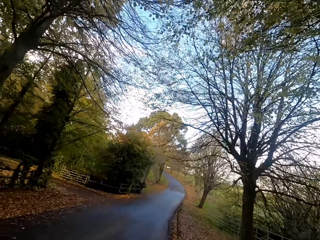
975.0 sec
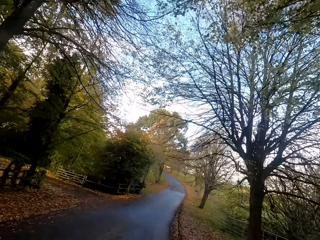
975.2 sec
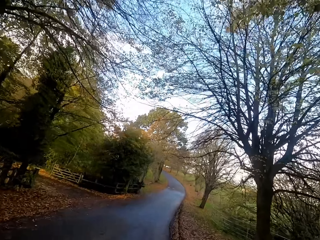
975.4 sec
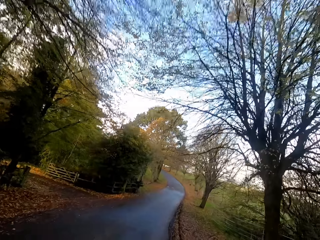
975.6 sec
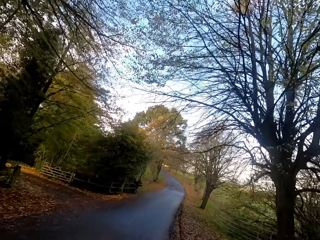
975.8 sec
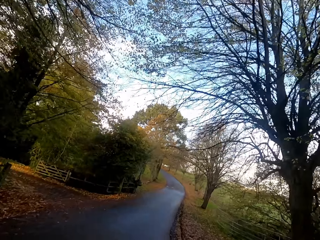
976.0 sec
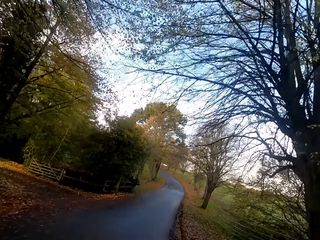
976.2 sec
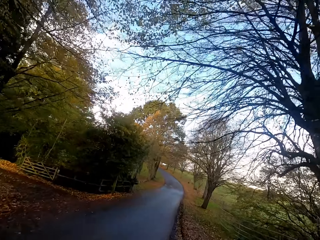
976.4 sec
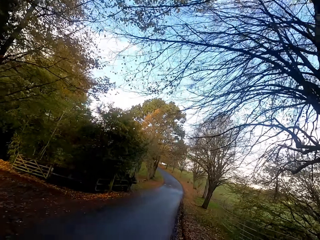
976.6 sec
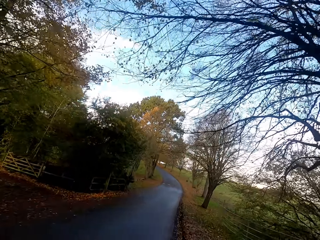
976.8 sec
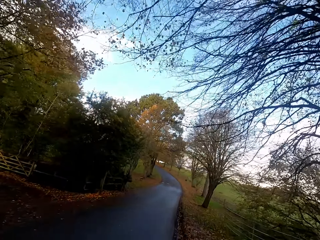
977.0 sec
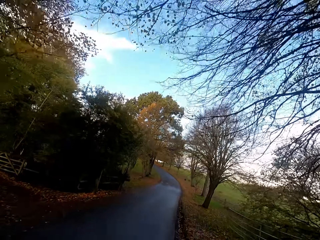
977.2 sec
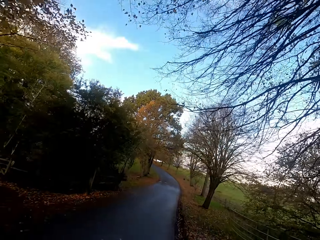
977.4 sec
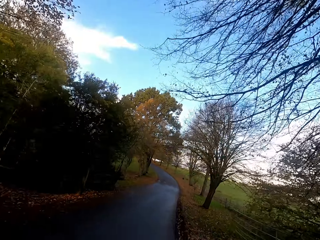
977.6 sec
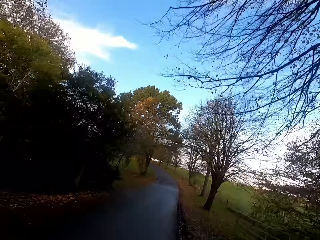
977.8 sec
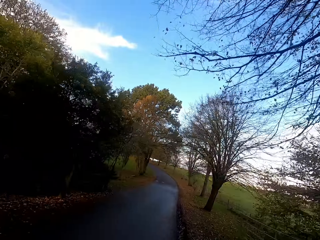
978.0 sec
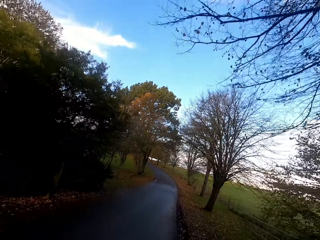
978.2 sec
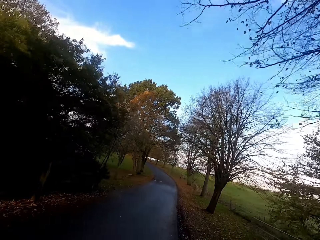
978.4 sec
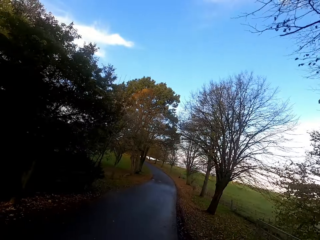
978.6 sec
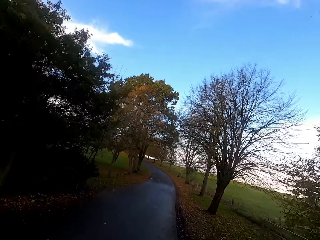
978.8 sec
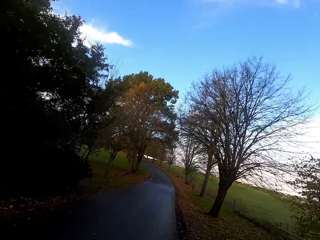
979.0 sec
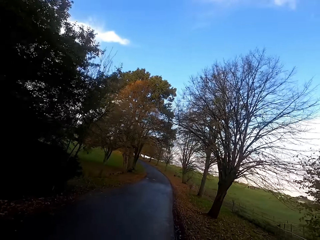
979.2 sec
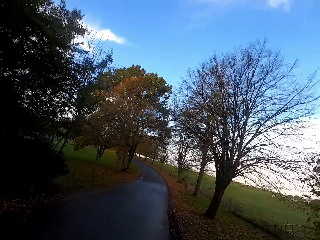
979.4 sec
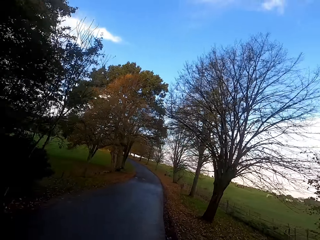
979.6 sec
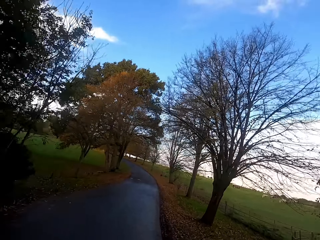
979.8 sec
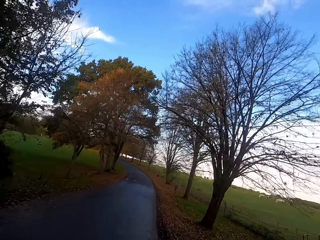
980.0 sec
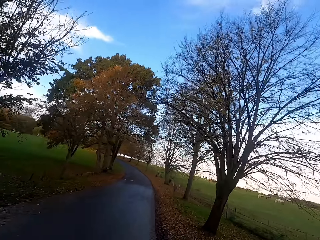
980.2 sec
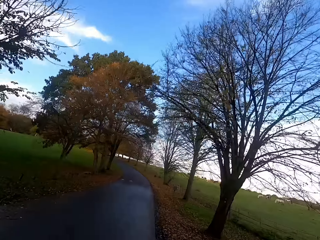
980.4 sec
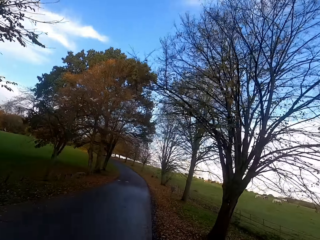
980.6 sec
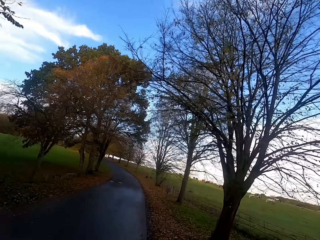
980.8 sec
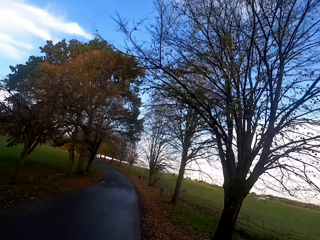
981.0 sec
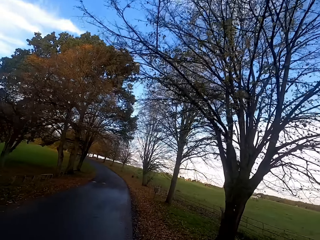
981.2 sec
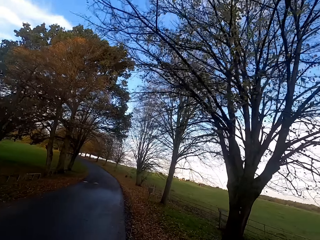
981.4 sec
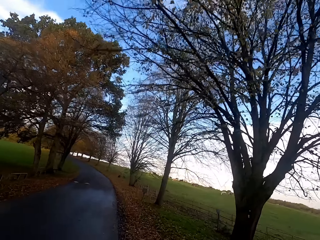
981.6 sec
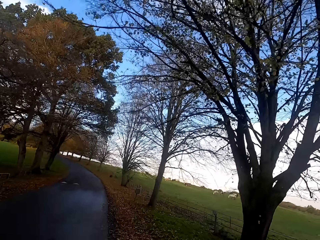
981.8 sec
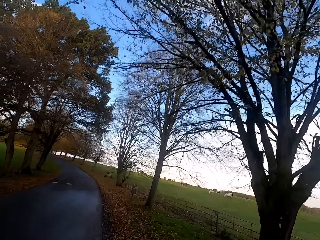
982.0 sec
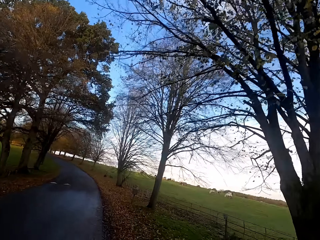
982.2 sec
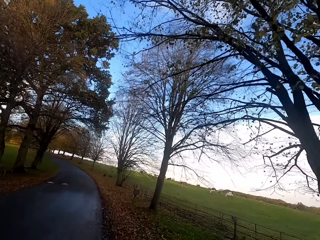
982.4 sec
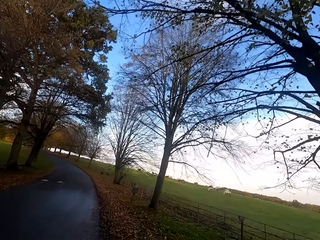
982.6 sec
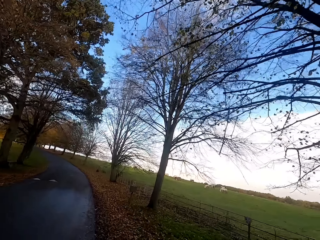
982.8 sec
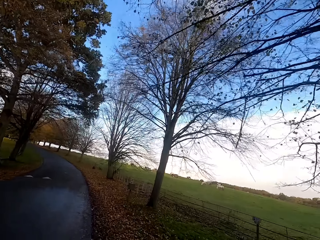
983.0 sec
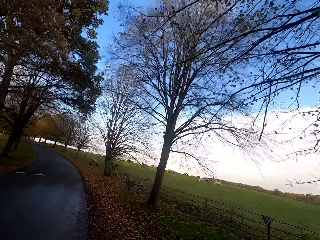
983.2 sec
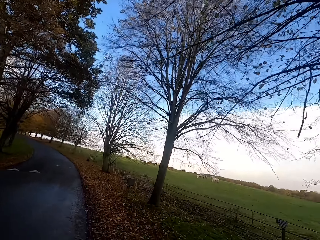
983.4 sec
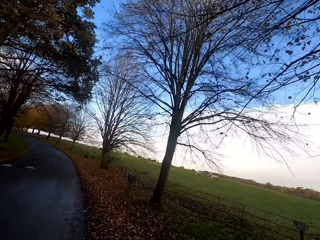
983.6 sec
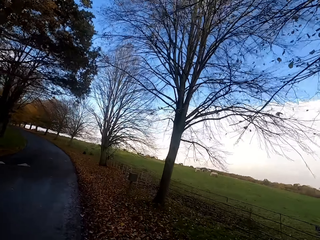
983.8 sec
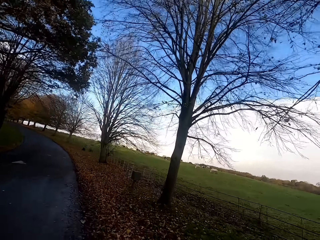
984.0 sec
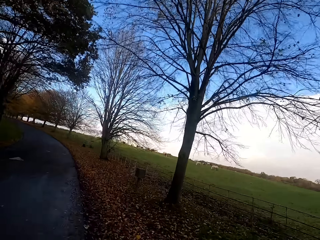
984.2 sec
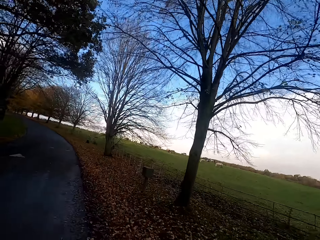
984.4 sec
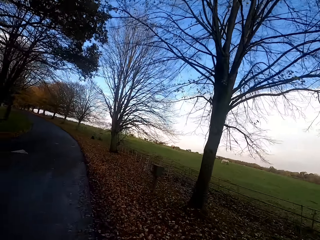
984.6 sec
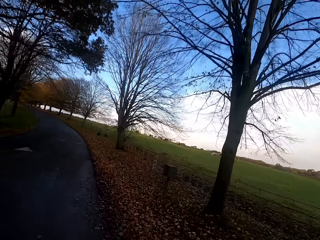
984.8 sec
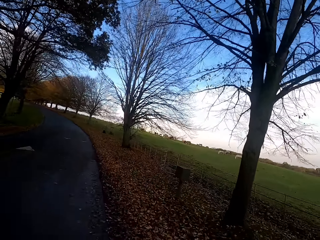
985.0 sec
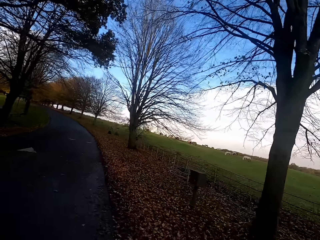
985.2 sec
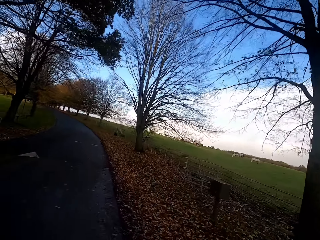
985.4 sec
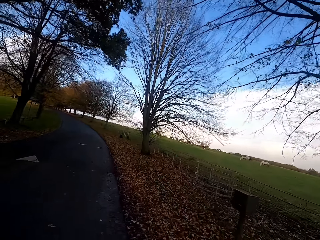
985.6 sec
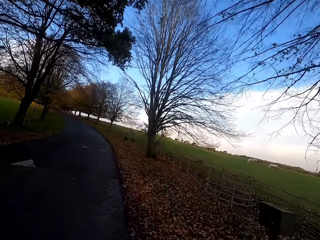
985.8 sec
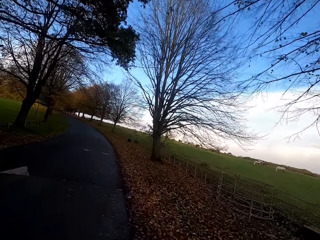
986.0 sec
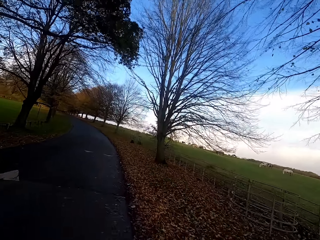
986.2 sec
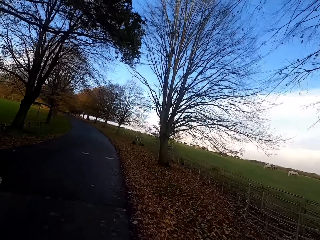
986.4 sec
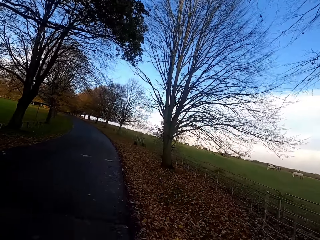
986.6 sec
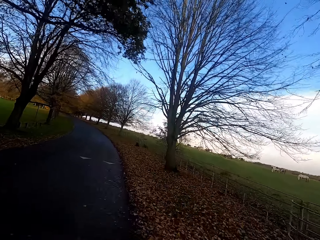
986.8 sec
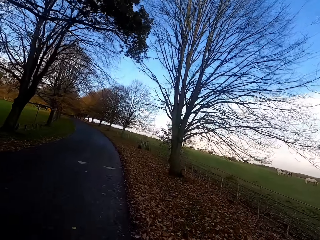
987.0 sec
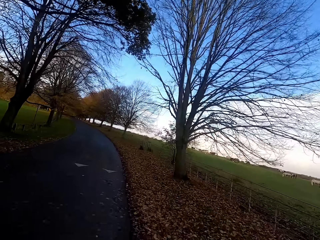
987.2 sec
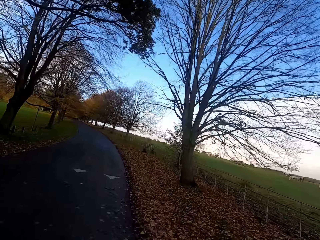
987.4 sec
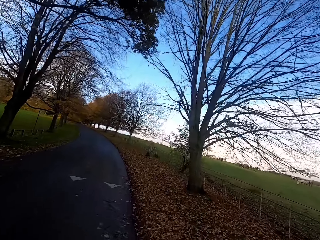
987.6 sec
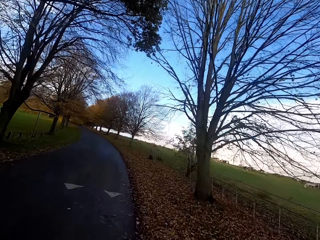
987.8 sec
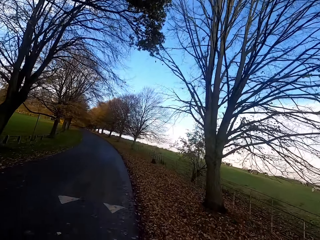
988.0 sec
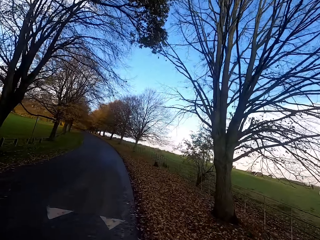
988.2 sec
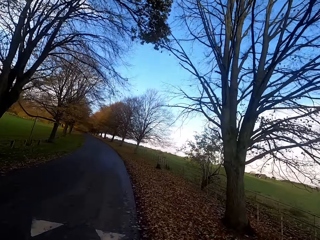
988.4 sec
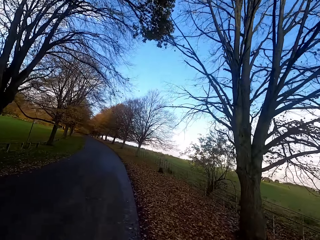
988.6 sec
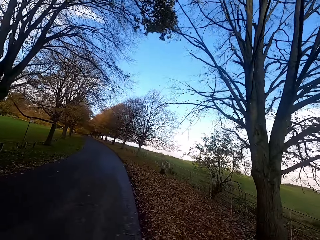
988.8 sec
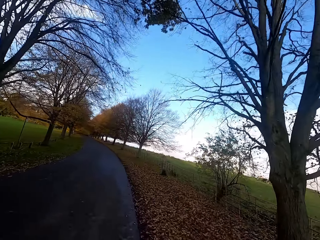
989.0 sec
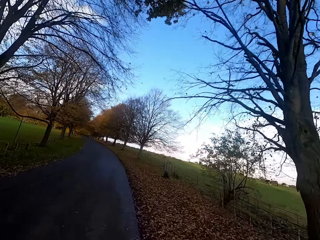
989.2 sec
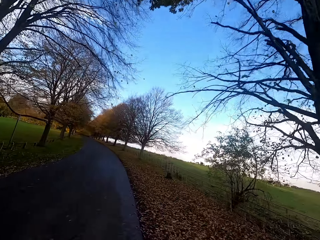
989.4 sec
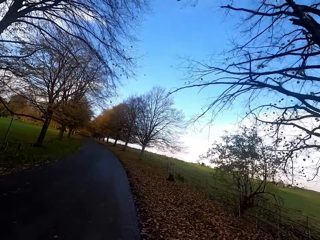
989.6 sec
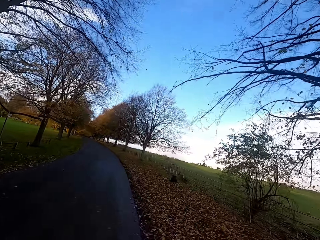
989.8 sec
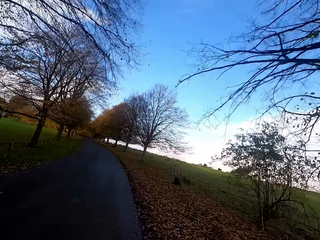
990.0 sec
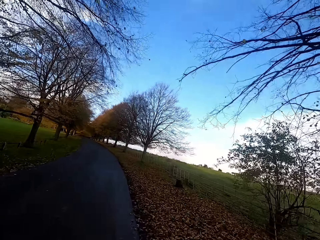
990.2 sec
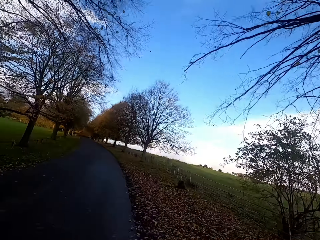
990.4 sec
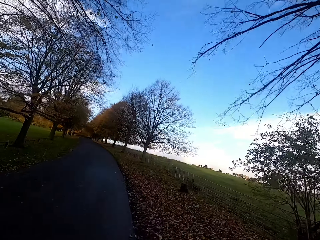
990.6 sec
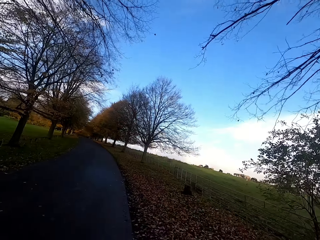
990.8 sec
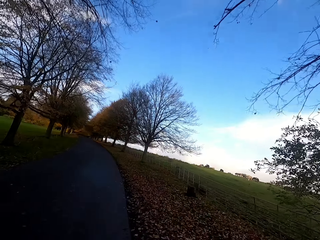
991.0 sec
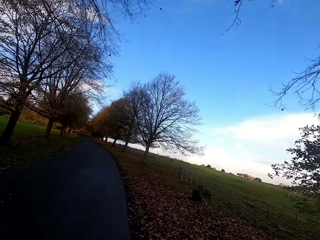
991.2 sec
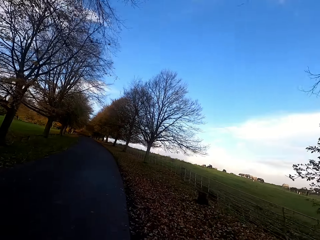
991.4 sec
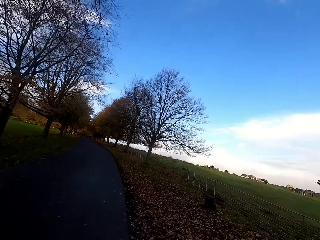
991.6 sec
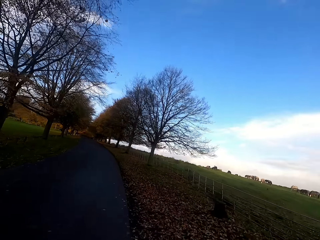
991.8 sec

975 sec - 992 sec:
The camera wearer runs left.

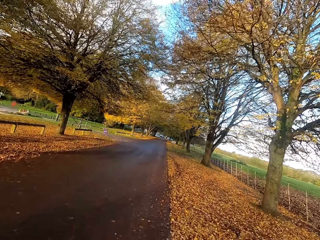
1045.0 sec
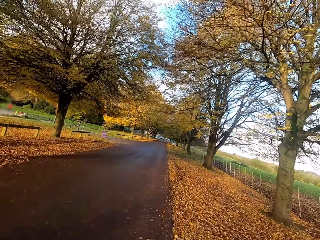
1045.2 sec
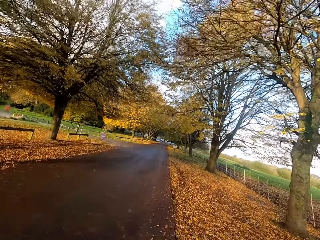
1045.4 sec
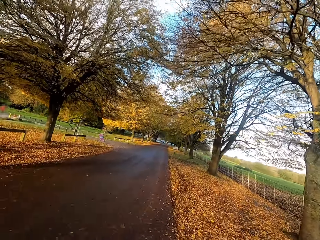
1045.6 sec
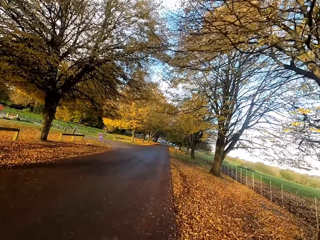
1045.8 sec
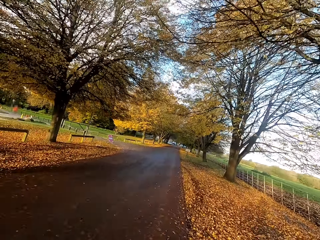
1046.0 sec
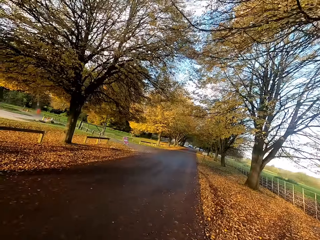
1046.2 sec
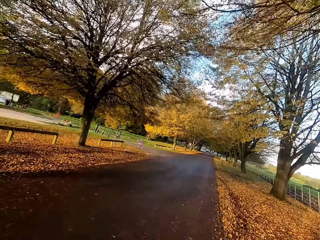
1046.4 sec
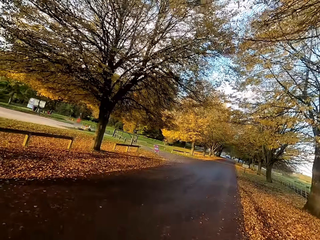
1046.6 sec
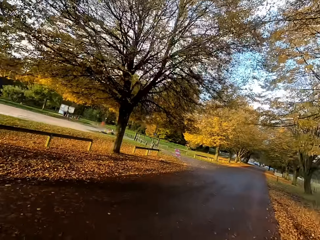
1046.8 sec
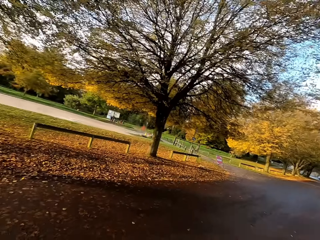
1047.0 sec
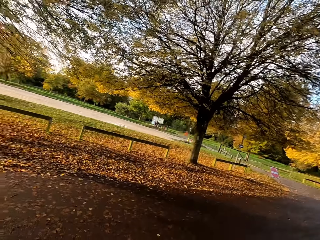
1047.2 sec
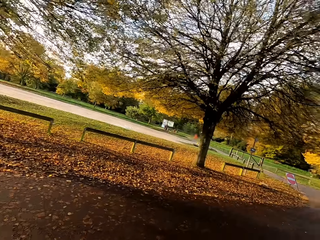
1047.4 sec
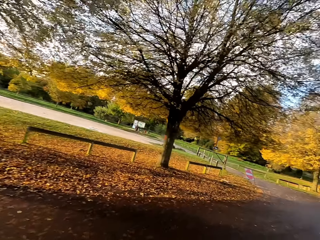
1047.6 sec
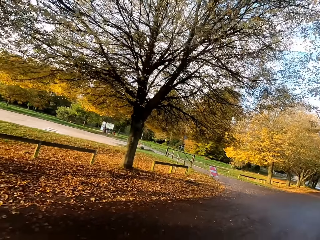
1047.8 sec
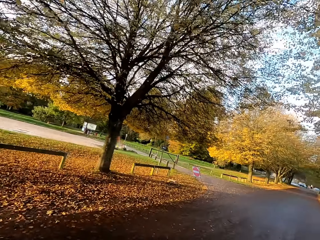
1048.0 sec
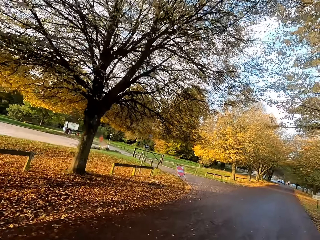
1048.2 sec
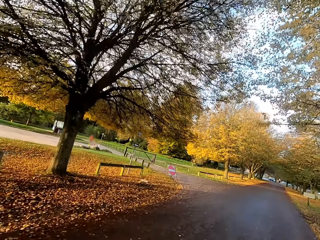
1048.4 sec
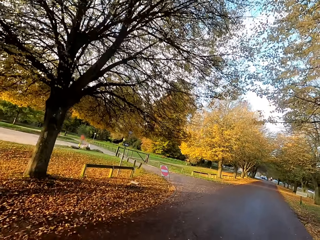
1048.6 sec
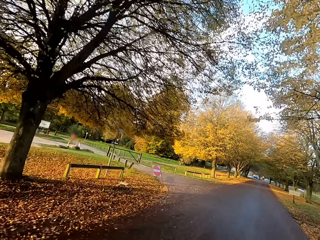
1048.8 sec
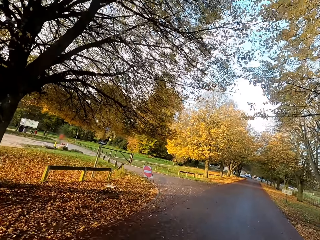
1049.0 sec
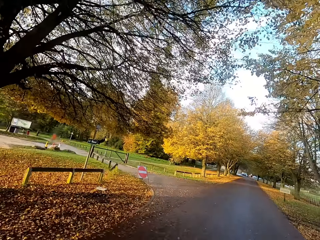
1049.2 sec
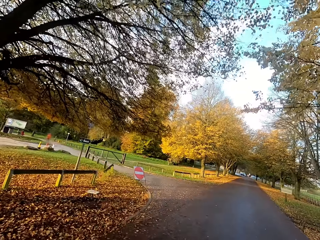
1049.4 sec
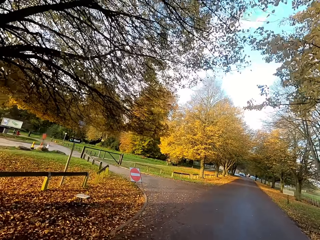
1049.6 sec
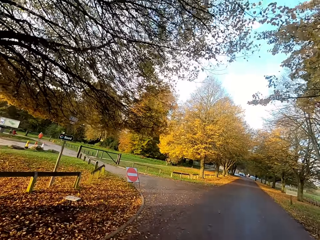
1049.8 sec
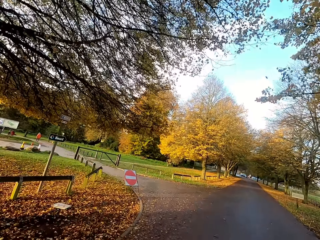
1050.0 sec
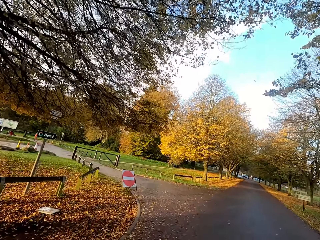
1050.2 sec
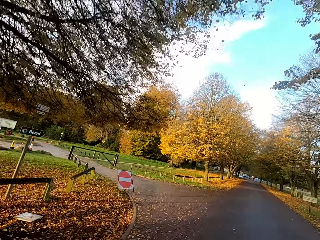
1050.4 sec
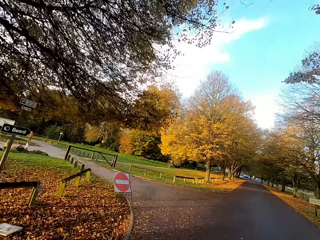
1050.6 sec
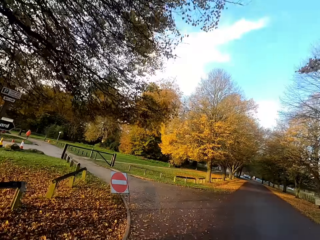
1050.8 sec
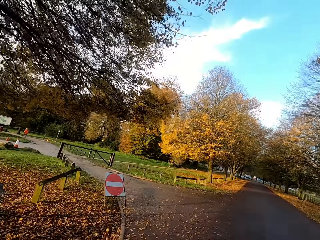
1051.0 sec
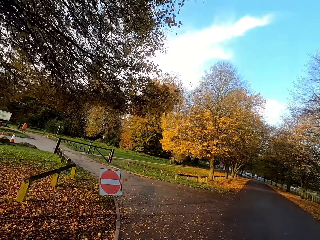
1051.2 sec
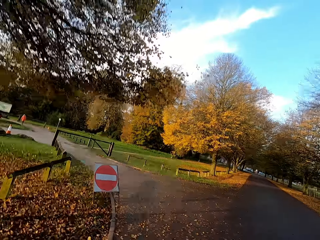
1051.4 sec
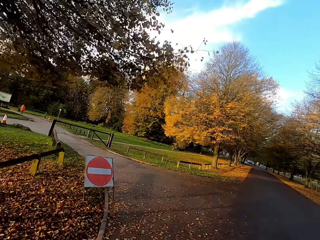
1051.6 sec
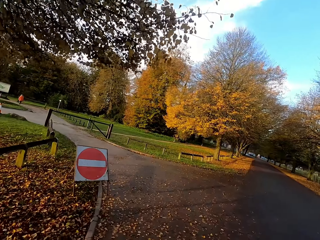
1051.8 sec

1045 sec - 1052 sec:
The camera wearer looks left. They look forward.
